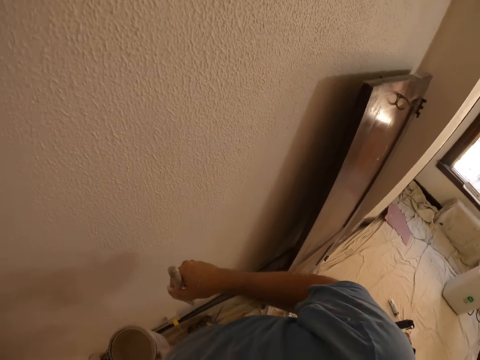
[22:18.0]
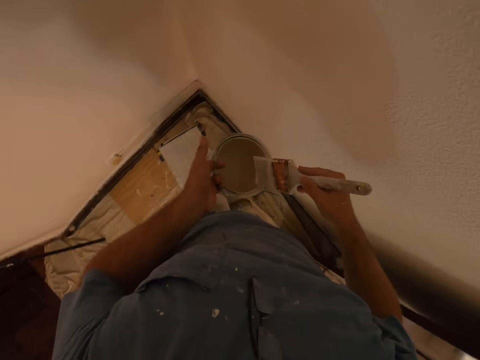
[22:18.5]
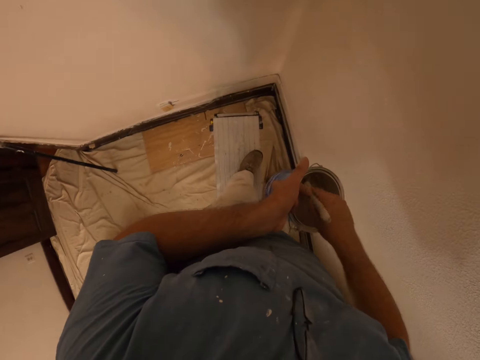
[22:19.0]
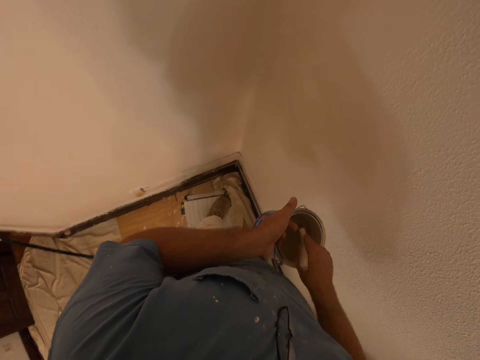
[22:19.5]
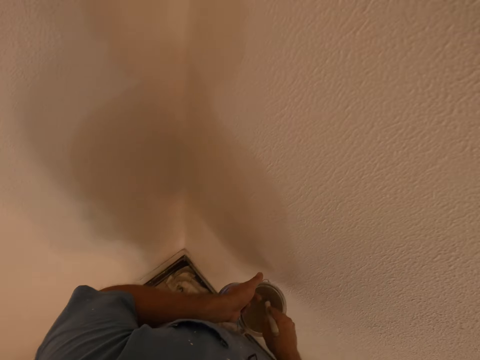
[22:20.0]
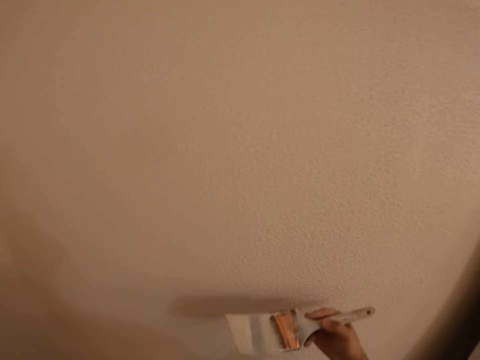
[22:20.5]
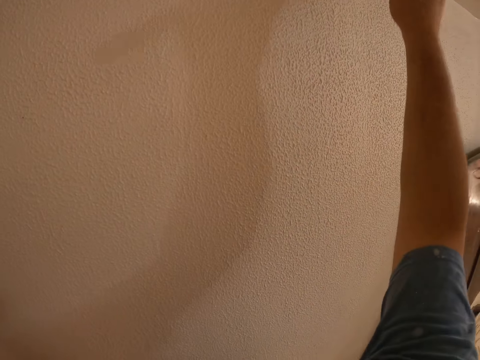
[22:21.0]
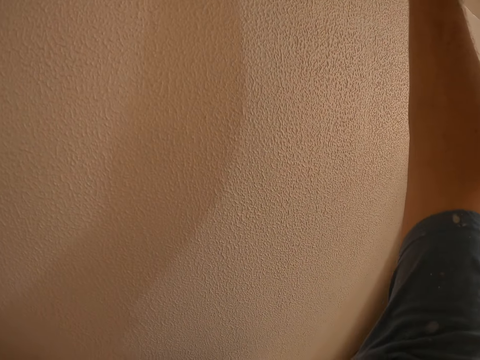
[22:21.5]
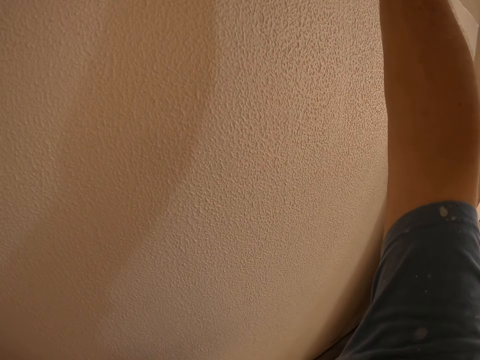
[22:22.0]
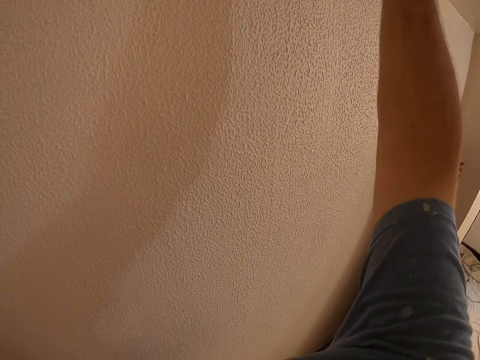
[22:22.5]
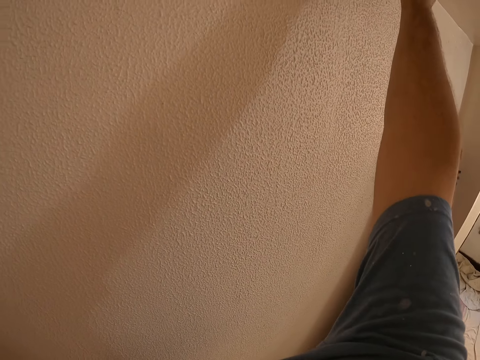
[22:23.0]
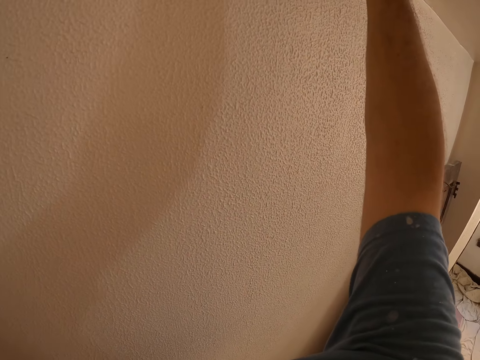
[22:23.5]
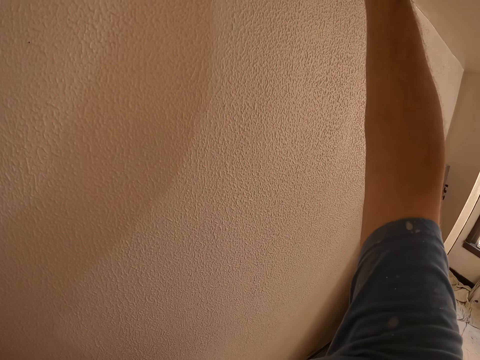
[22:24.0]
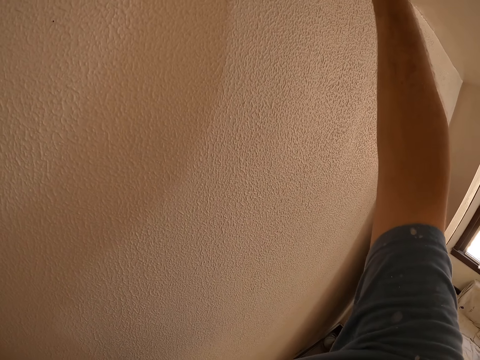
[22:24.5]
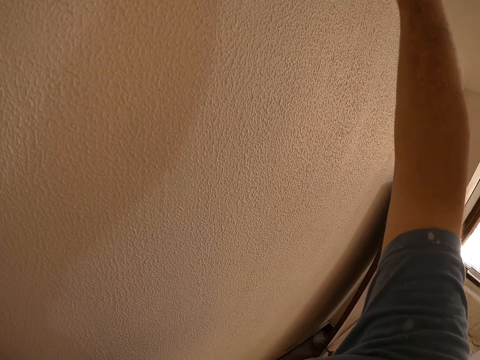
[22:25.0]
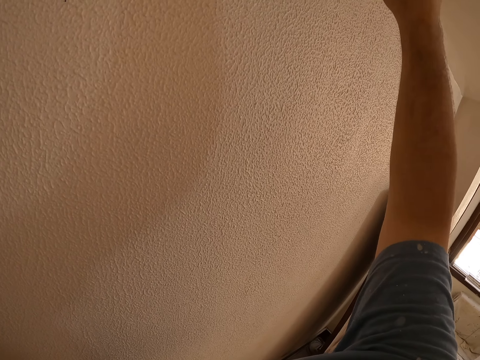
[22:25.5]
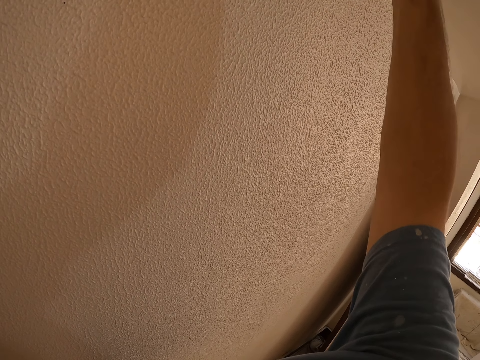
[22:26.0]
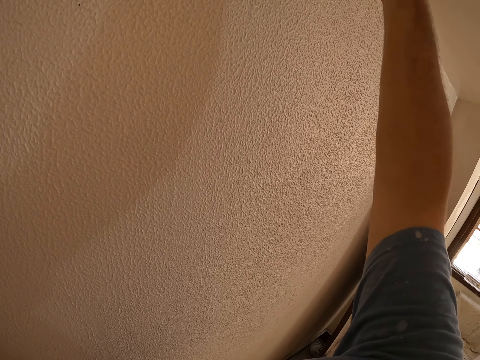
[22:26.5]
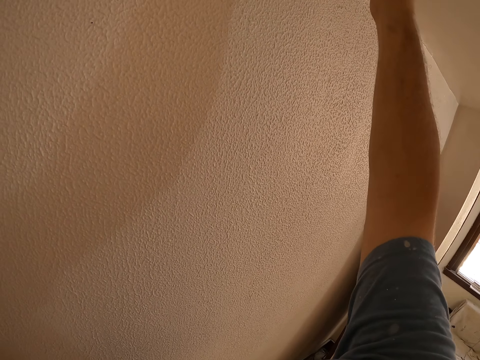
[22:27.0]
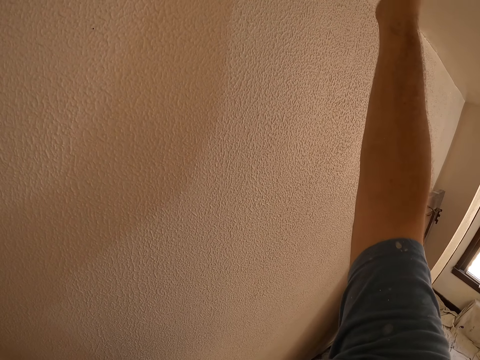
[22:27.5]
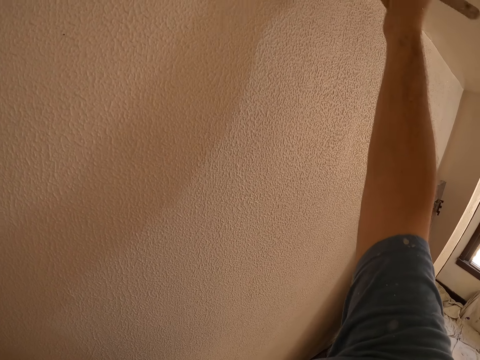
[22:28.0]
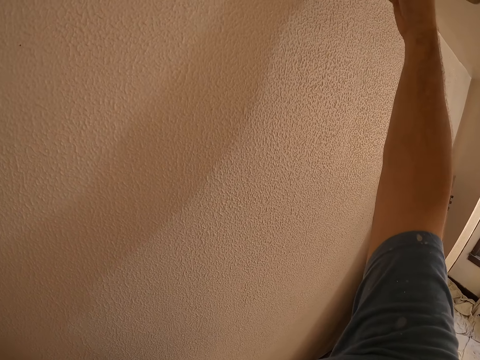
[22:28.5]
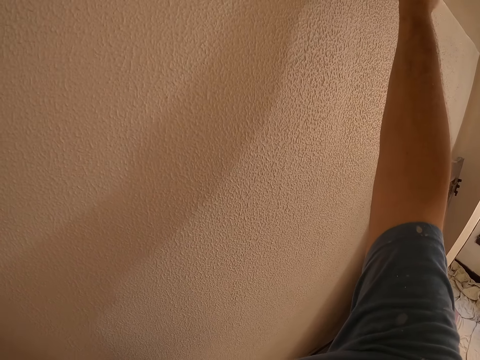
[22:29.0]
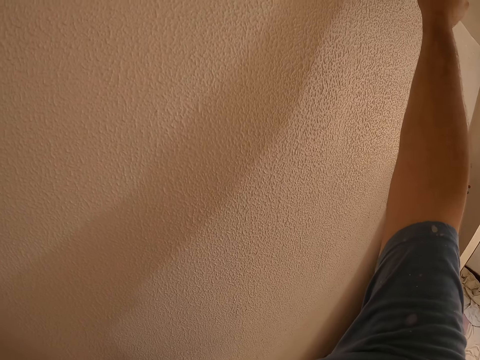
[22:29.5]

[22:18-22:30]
The camera wearer dips the paint brush in the paint bucket. They paint the wall of the room with the paint brush. They paint the ceiling.

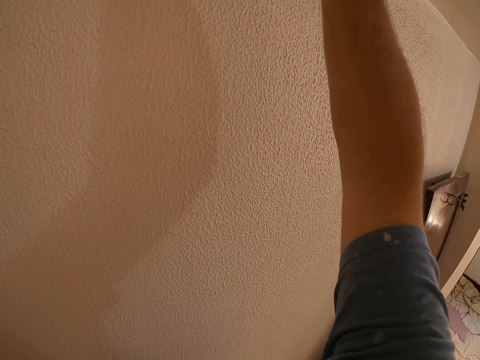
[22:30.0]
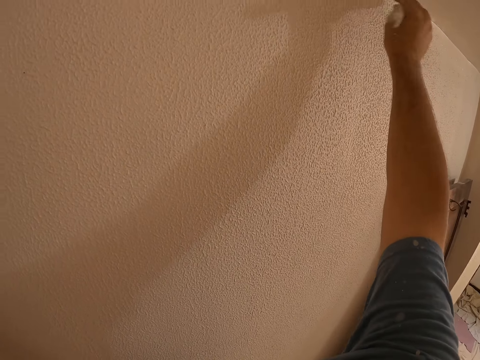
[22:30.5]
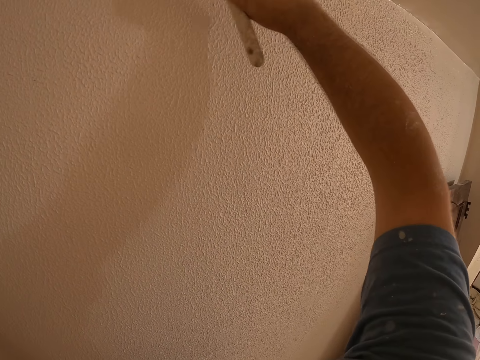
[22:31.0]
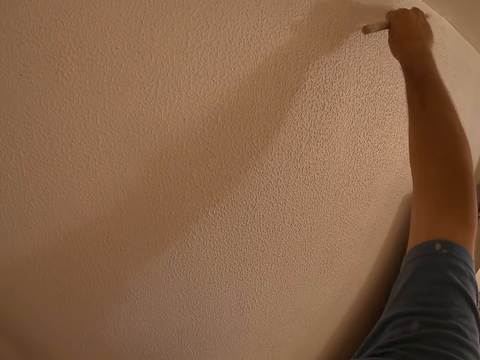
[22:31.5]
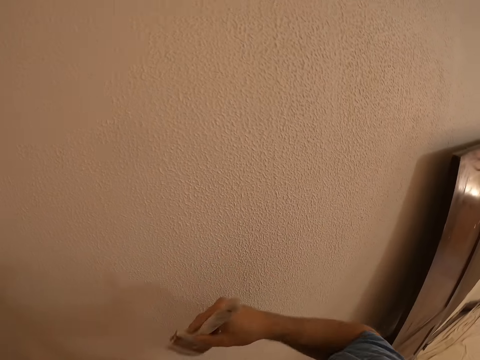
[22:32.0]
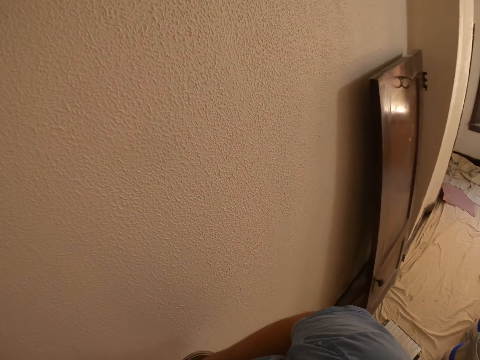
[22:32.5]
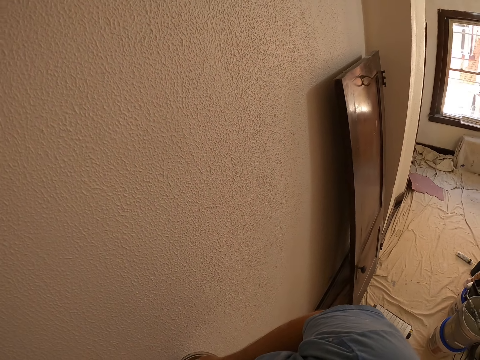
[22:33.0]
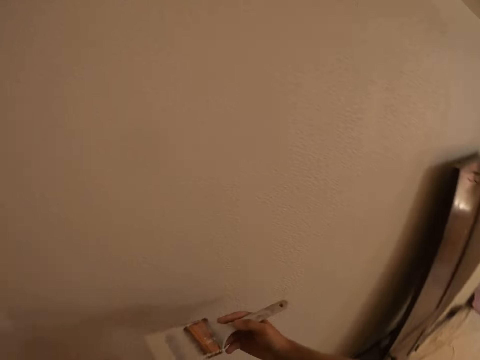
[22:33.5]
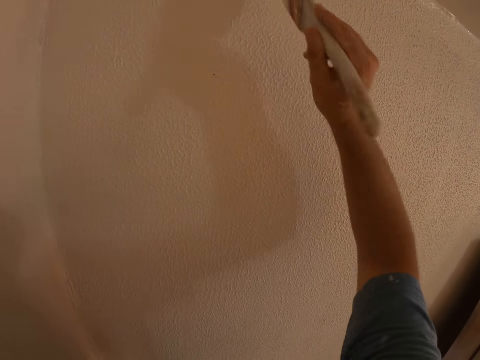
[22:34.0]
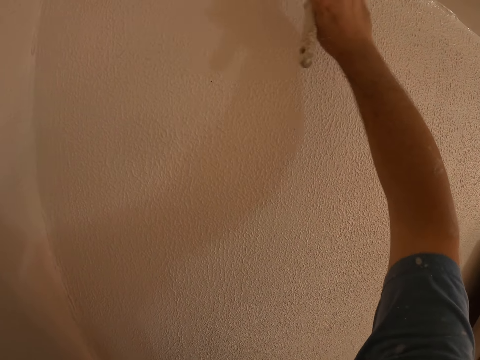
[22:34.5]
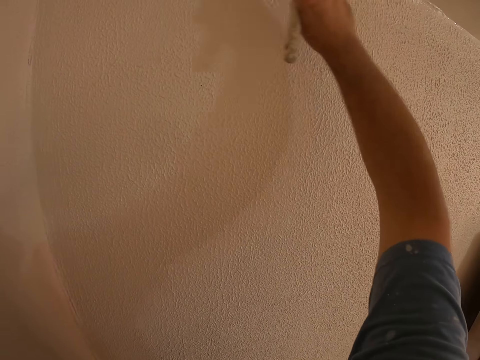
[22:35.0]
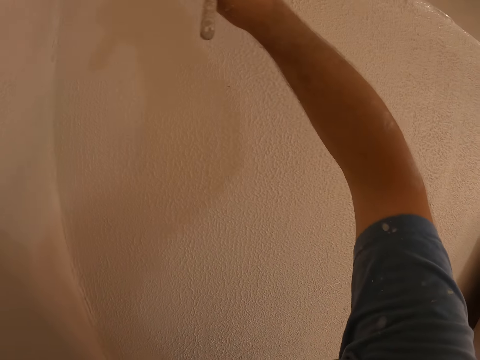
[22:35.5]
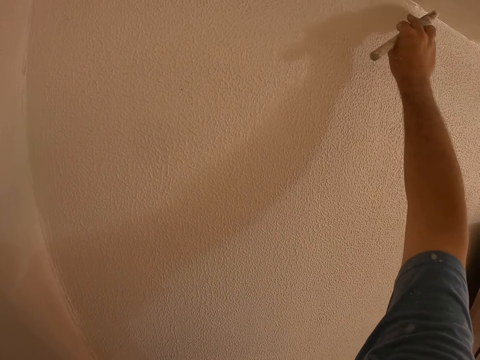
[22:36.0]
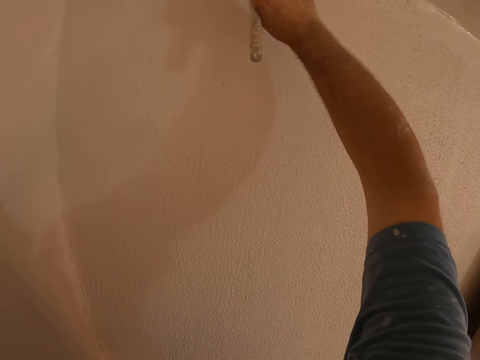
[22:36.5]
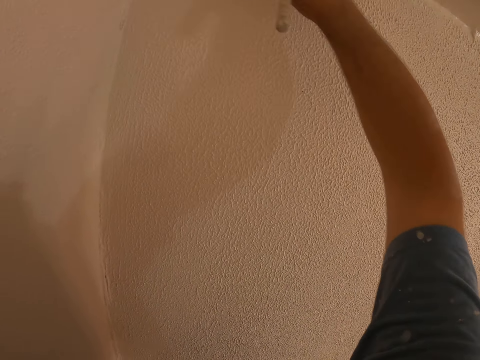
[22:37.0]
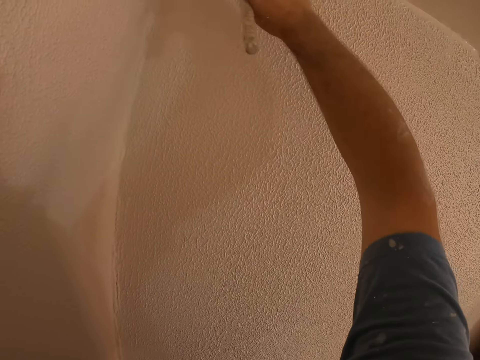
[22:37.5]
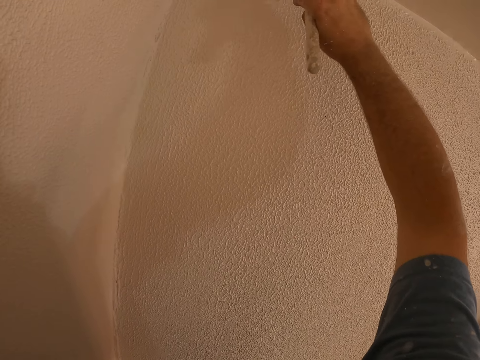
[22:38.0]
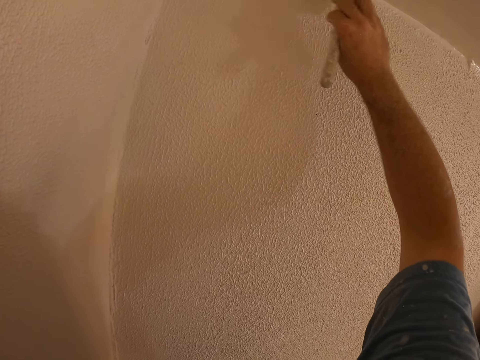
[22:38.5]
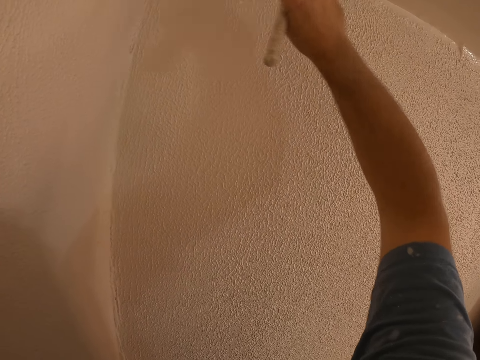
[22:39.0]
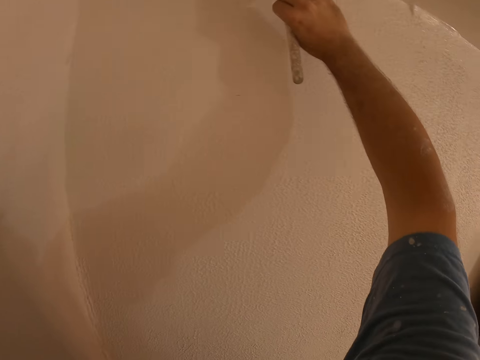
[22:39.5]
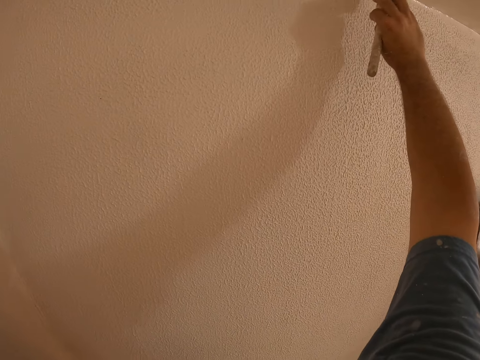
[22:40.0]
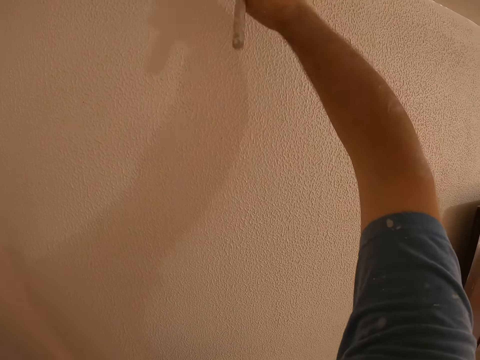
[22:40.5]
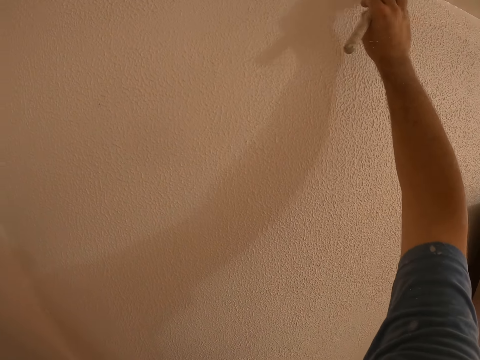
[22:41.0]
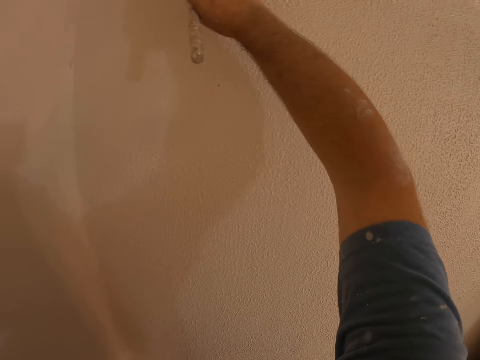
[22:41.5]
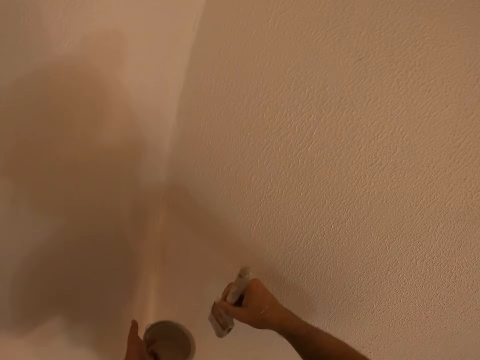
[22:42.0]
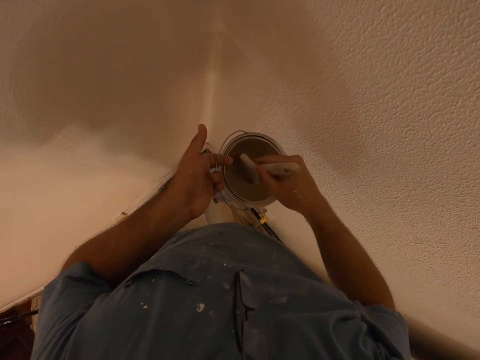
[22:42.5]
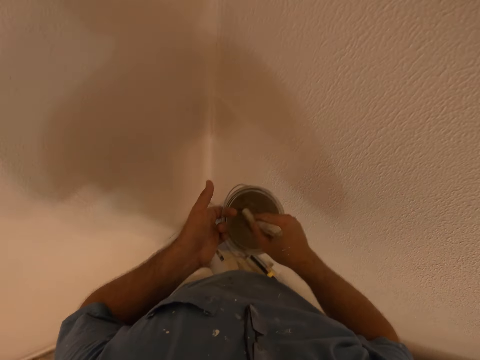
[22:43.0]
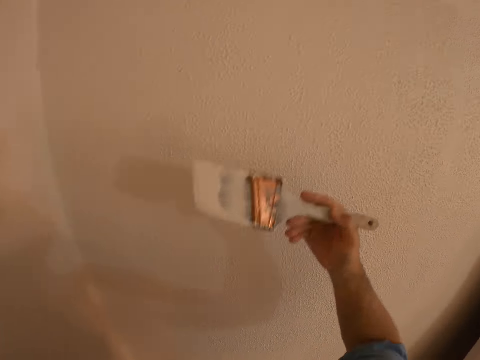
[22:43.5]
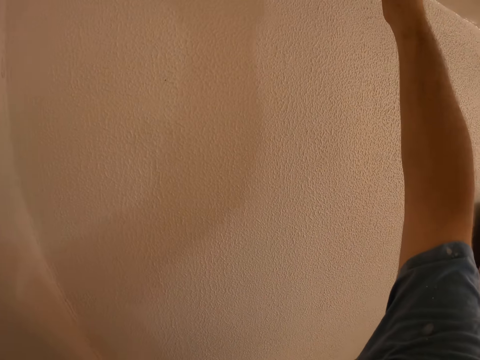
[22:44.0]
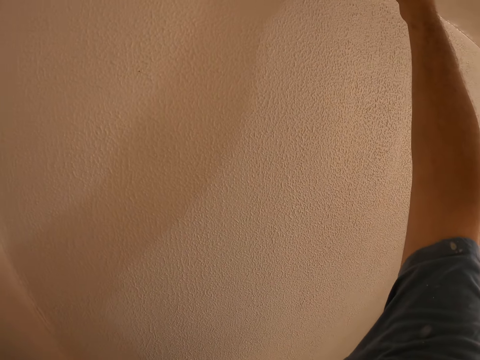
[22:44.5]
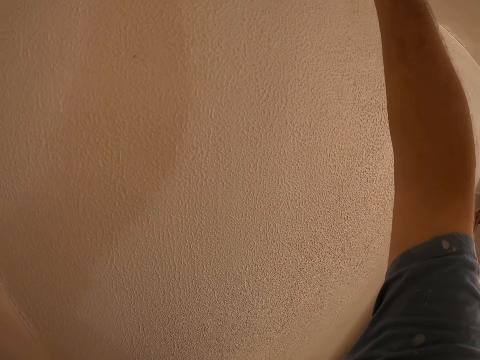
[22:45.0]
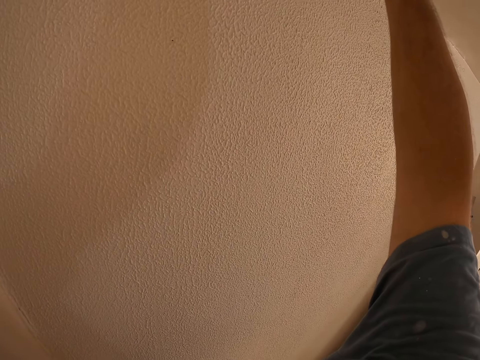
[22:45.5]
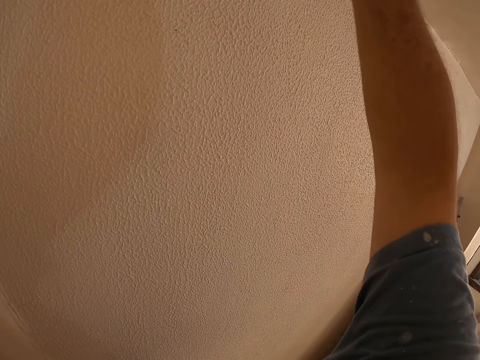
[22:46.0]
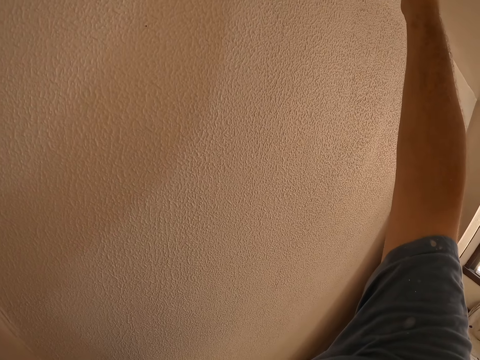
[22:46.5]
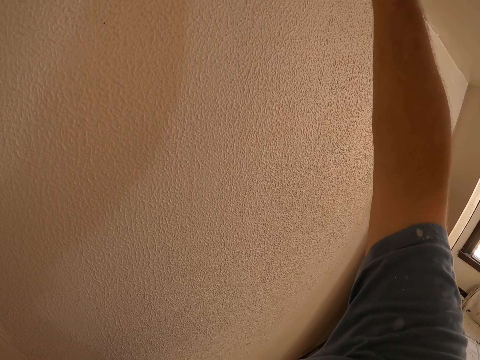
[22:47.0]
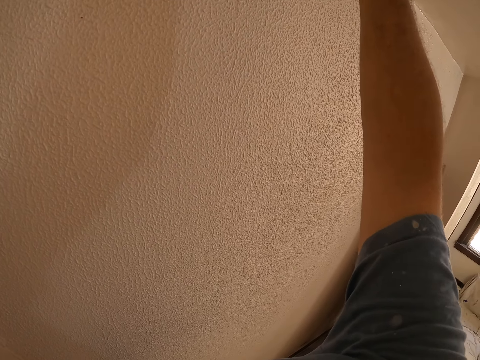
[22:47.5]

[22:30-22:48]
The camera wearer dips the paint brush in the paint bucket. They paint the ceiling of the room with the paint brush. They dip the paint brush in the paint bucket. They paint the ceiling. They paint the wall of the room with the paint brush.
